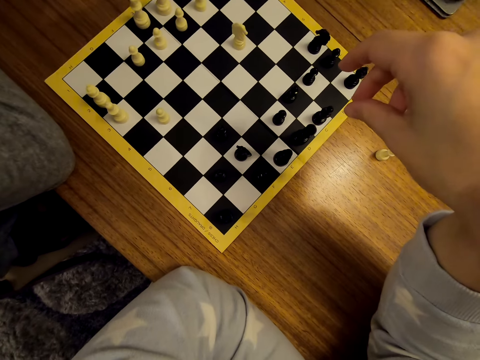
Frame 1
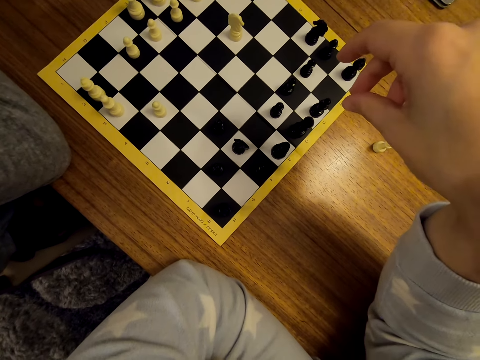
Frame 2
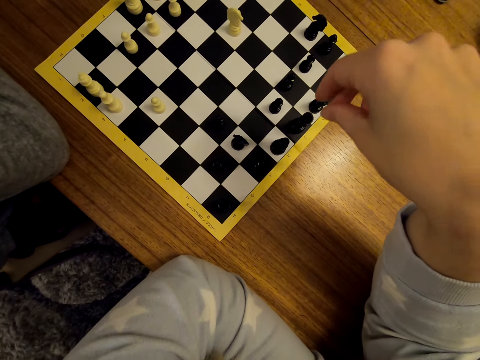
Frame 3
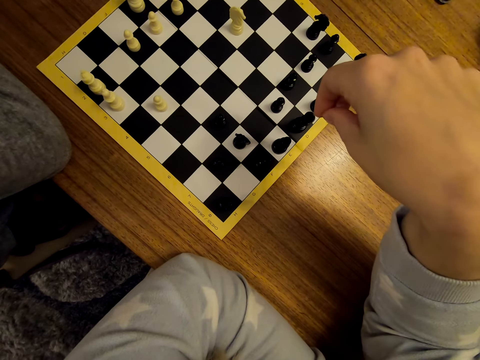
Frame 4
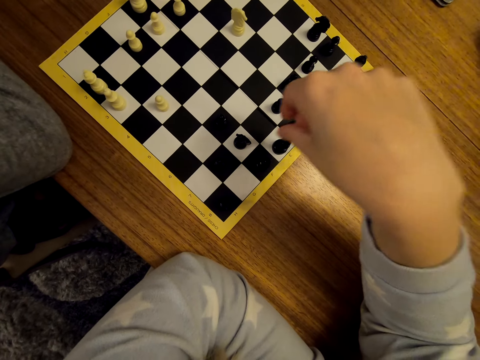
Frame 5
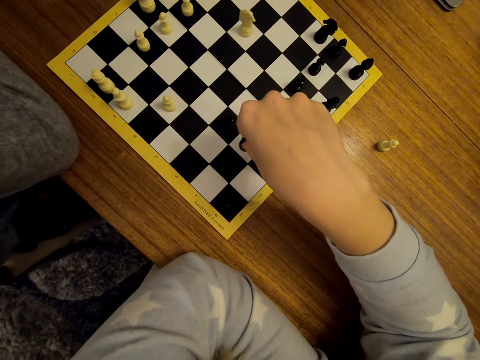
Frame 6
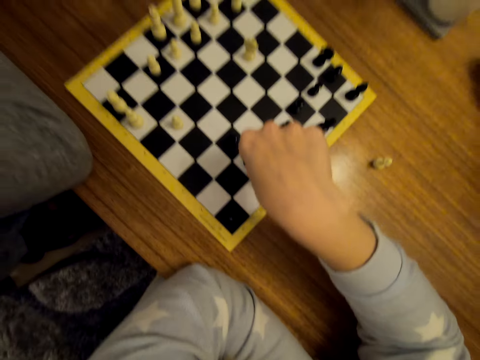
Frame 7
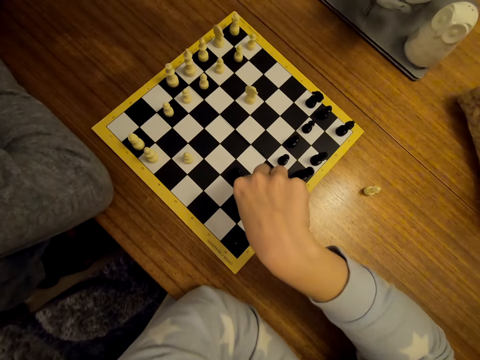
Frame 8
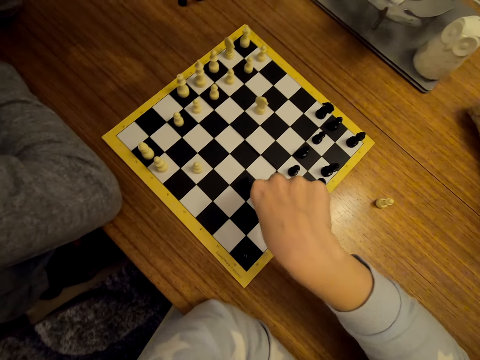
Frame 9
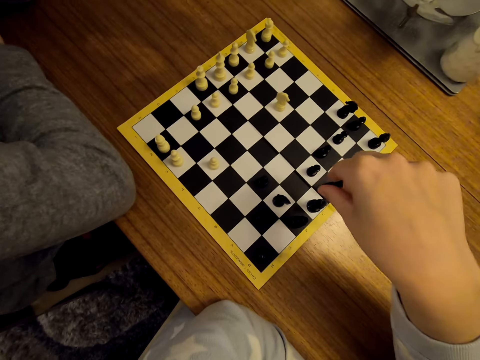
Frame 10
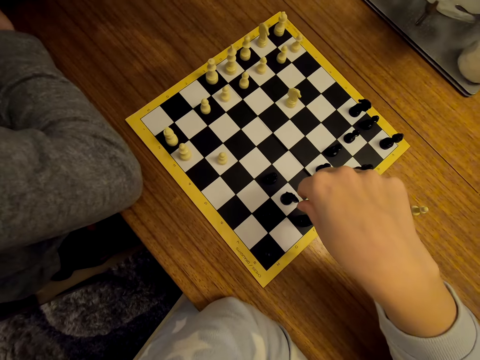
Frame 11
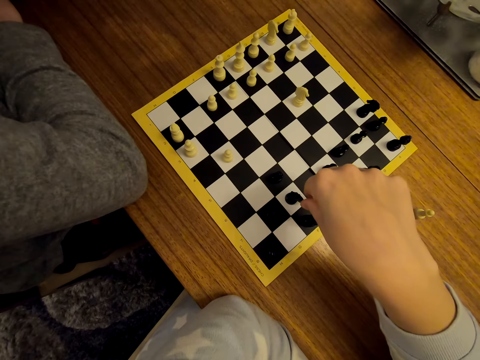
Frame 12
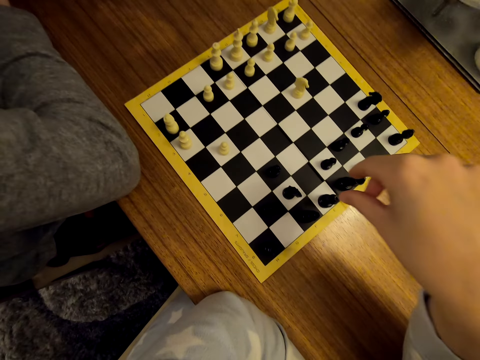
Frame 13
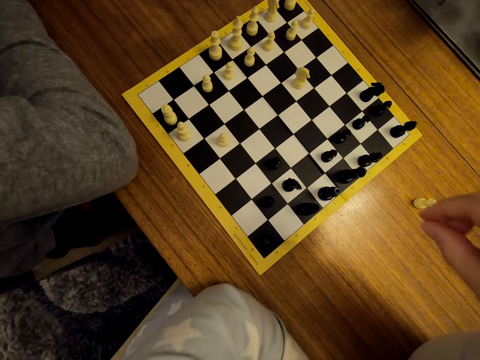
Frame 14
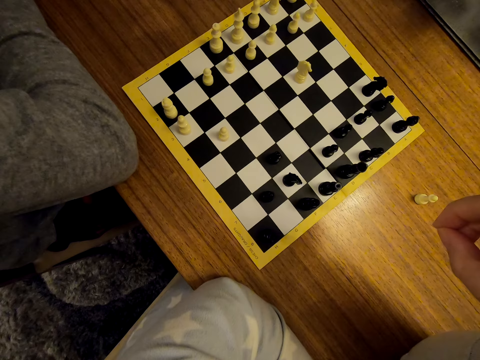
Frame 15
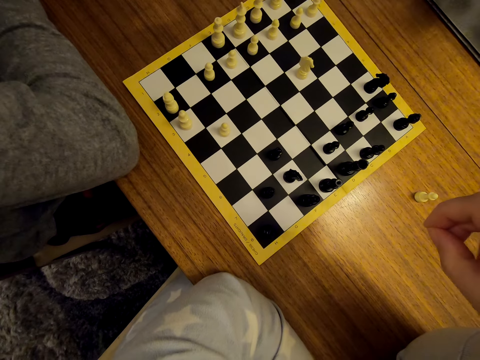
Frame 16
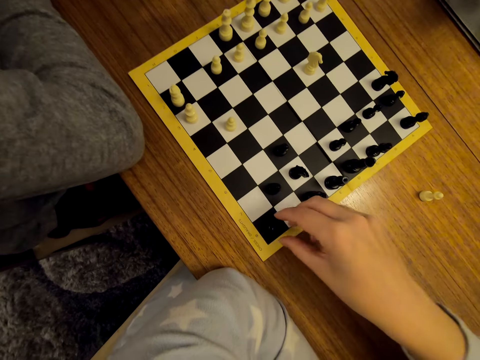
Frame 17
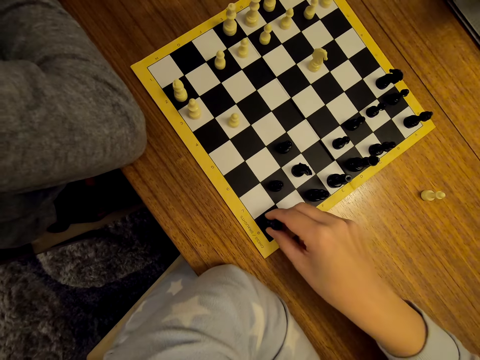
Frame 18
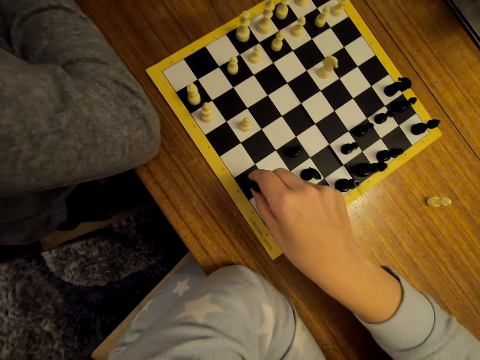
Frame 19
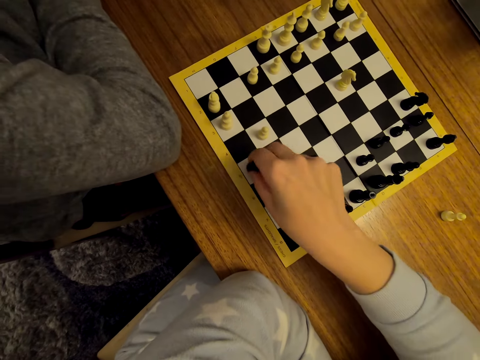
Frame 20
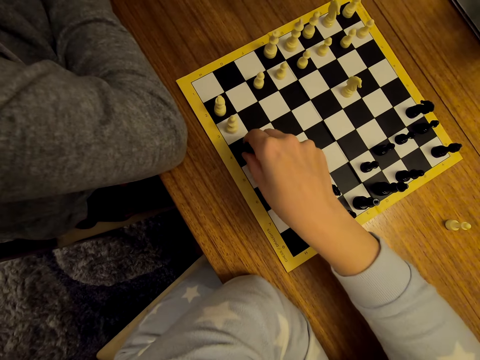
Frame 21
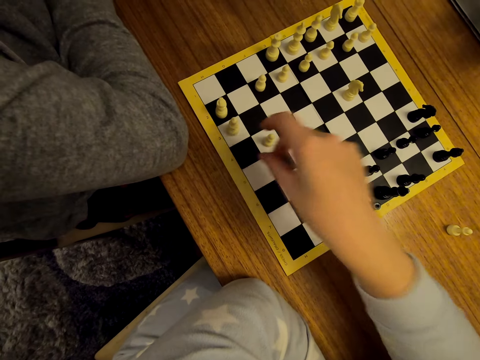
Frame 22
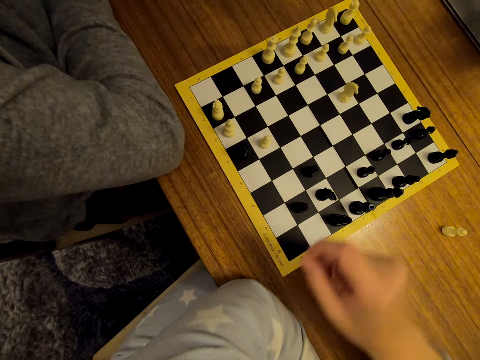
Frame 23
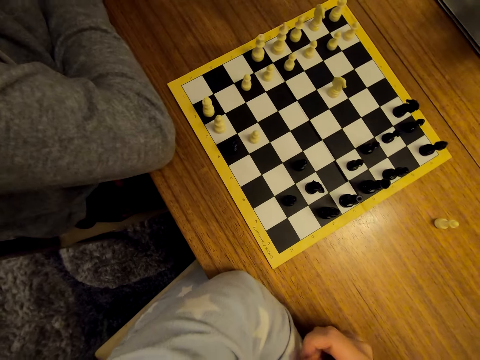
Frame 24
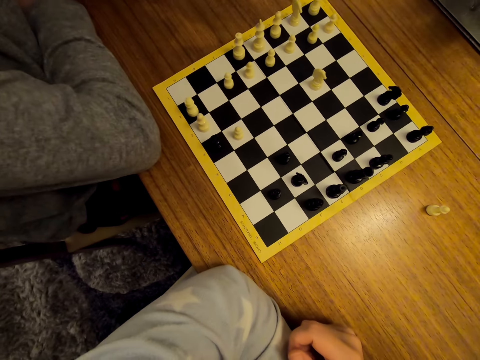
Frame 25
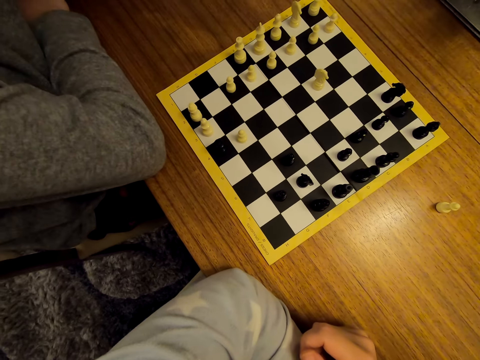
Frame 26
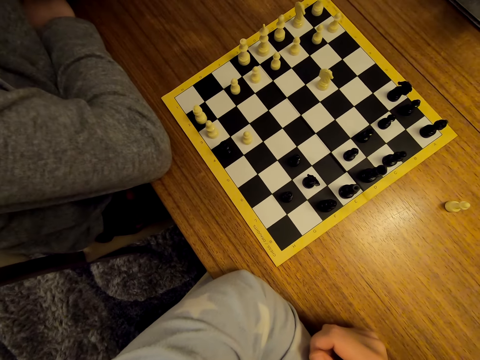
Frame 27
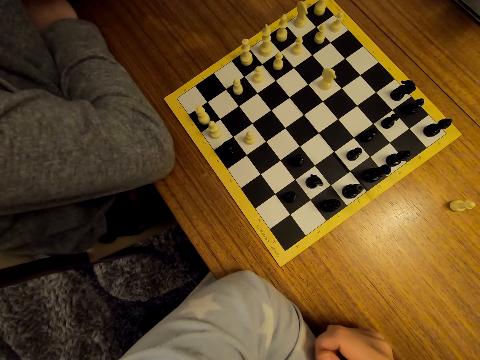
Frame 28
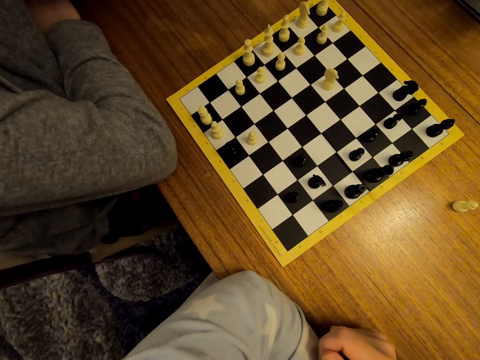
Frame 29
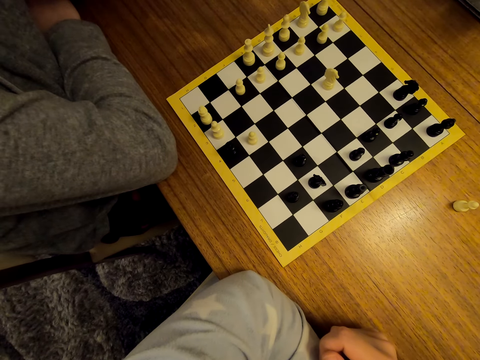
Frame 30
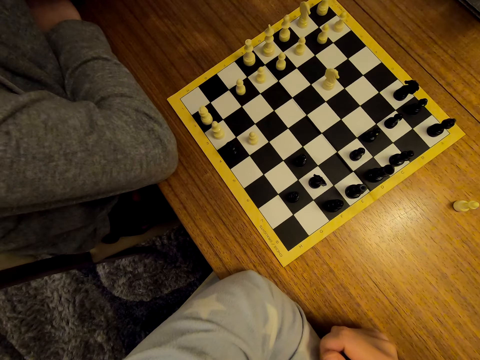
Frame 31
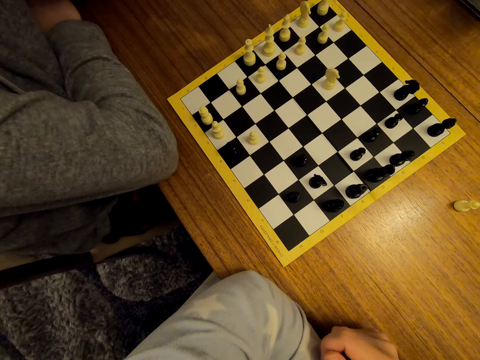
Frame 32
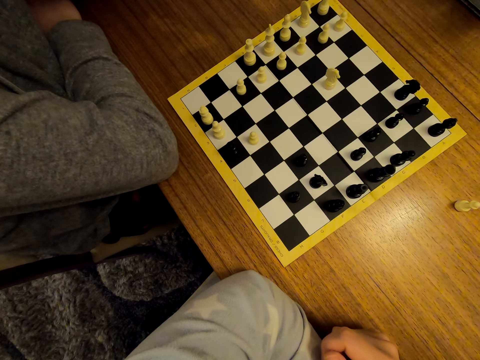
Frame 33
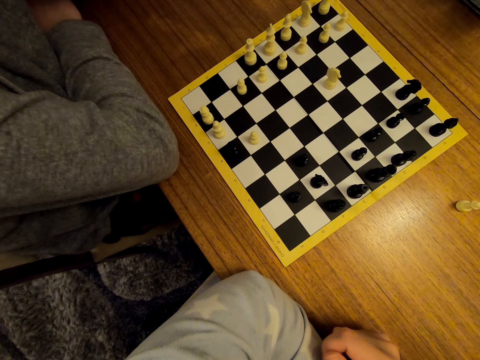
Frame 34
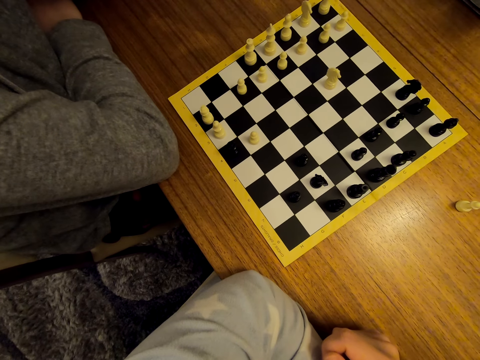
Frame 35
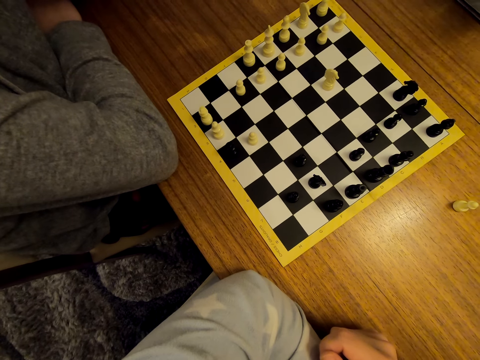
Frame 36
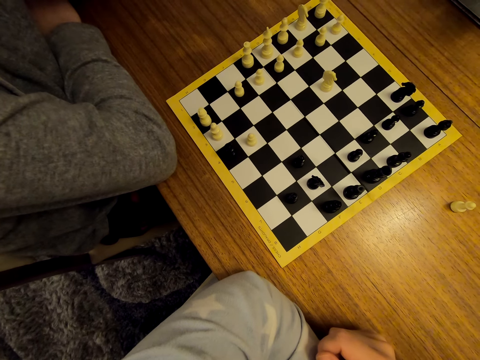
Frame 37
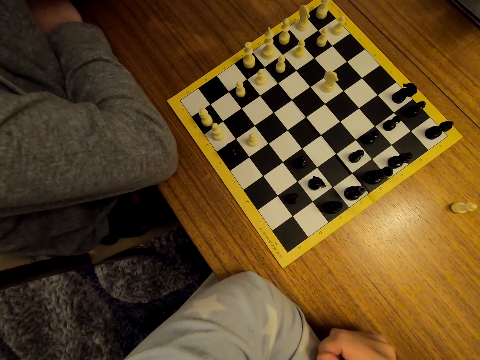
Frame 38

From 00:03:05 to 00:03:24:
A woman touches the pawn. The woman moves the pawn on the chess board and unhands the pawn.

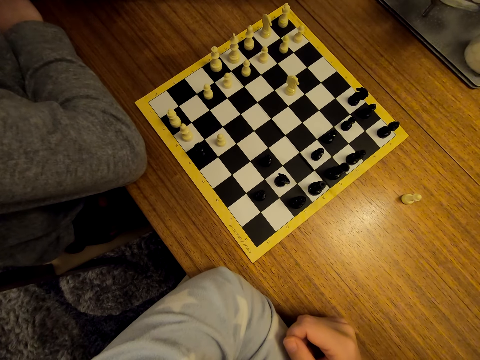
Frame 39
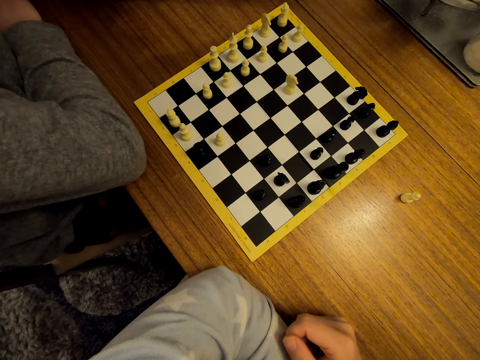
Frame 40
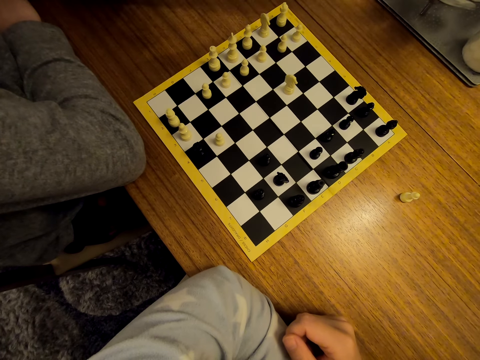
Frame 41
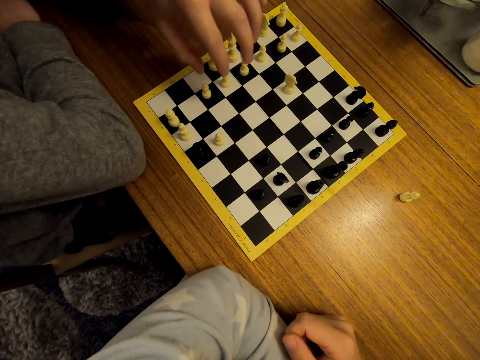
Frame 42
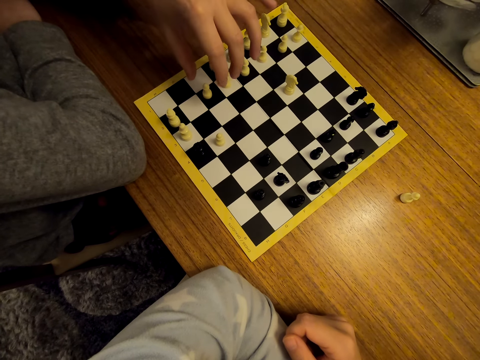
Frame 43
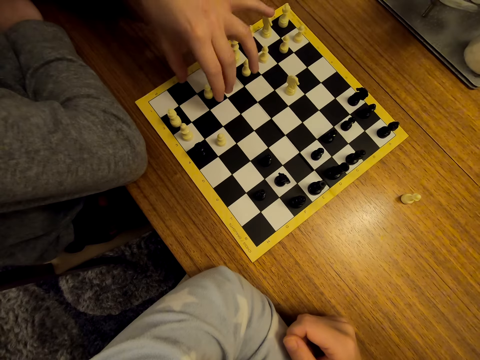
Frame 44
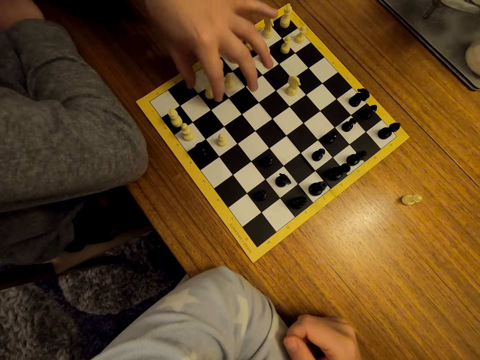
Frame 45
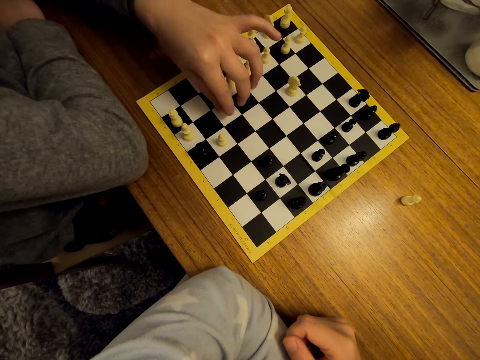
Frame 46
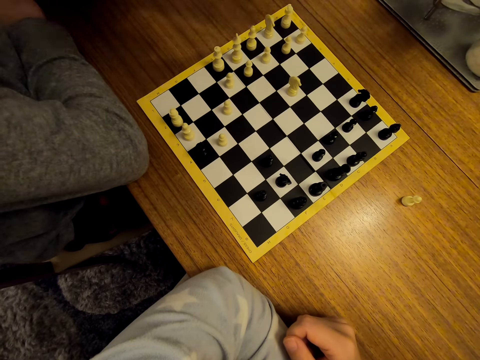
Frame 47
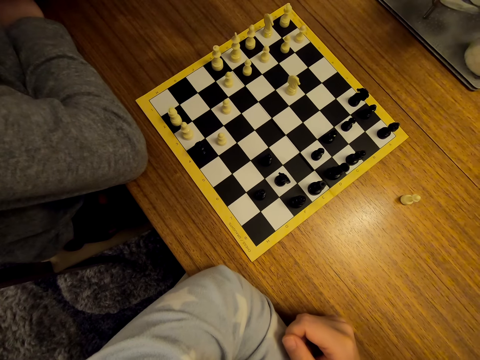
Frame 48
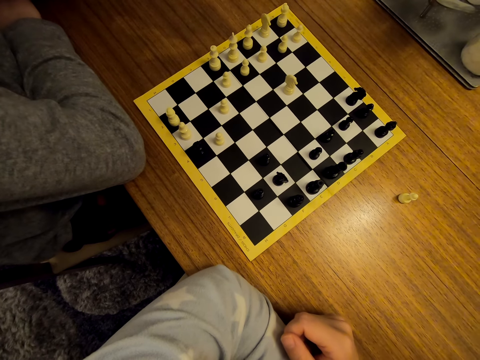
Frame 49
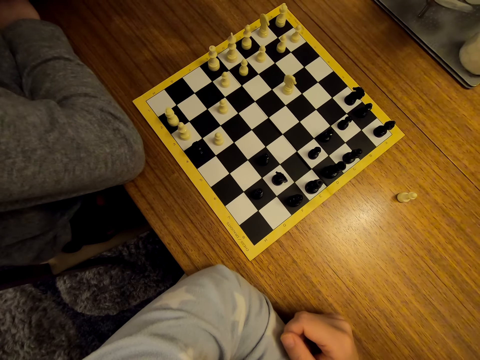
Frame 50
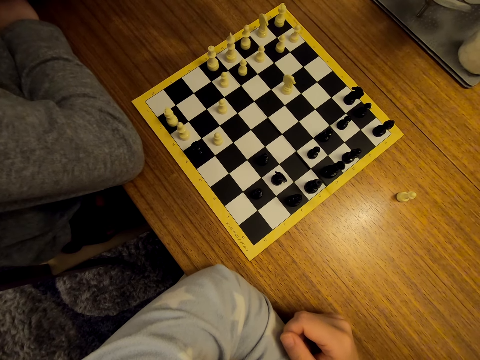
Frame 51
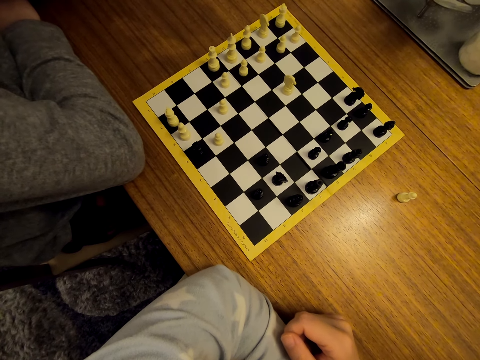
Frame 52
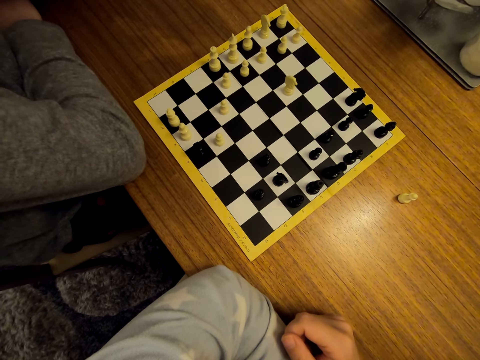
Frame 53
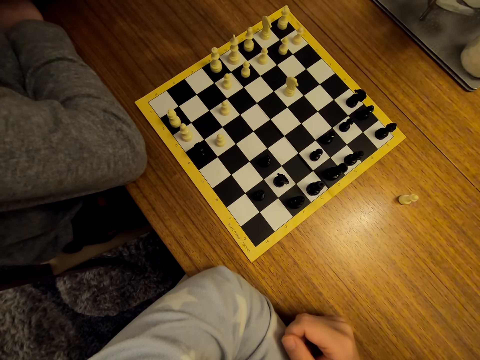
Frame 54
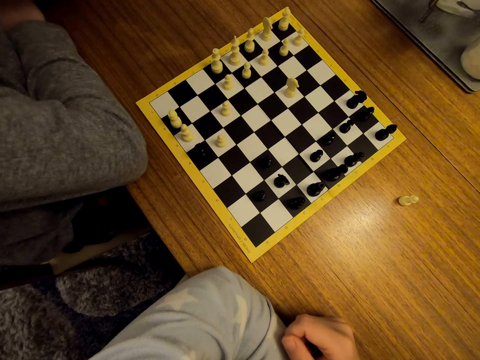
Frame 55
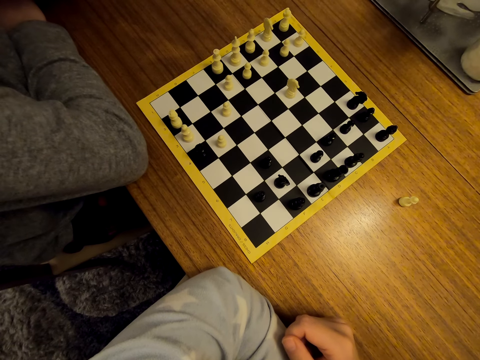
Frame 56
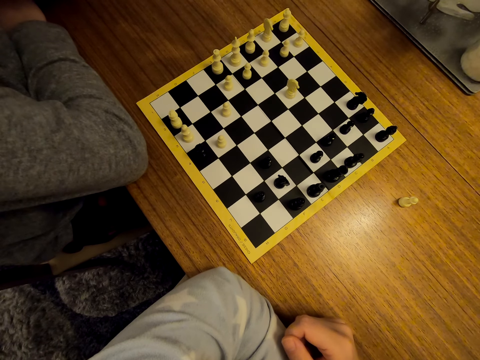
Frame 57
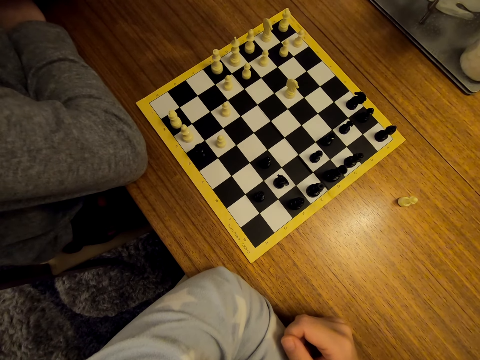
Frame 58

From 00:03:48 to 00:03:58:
A man moves the chess piece. The camera wearer moves the pawn on the chess board and unhands the pawn.
